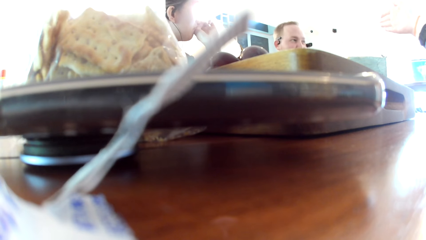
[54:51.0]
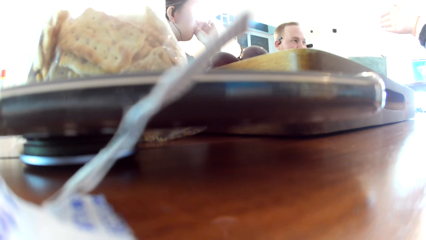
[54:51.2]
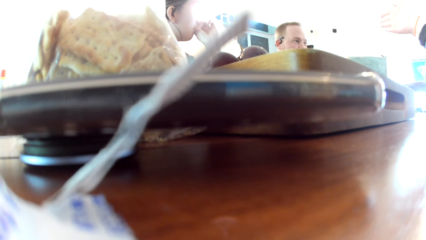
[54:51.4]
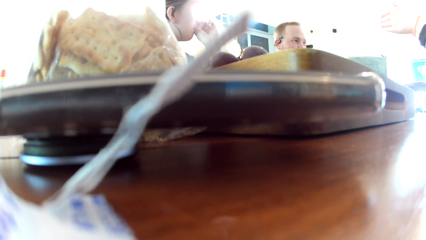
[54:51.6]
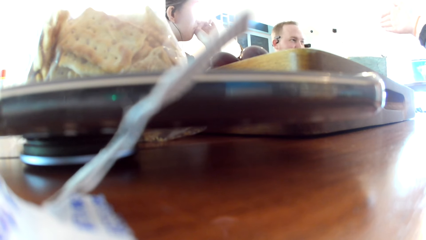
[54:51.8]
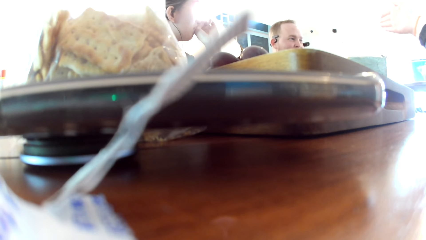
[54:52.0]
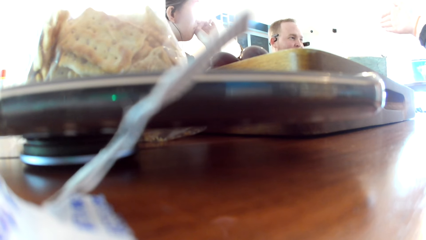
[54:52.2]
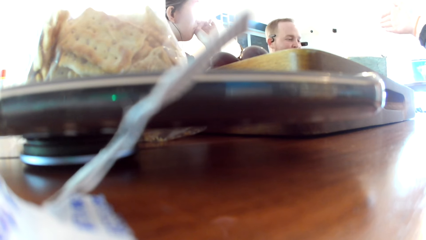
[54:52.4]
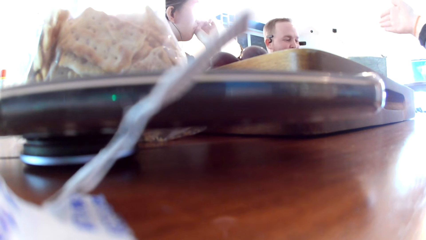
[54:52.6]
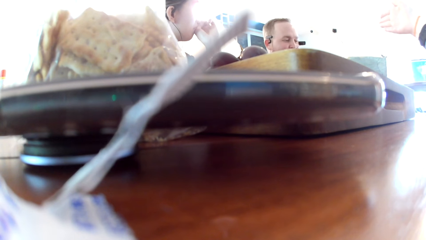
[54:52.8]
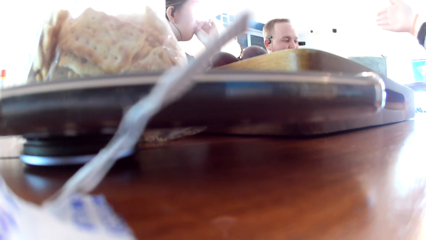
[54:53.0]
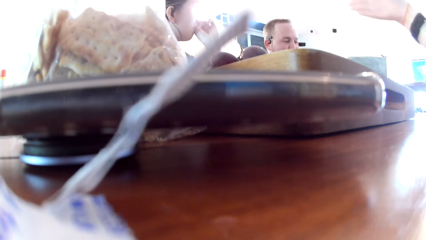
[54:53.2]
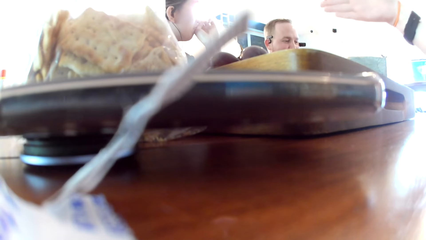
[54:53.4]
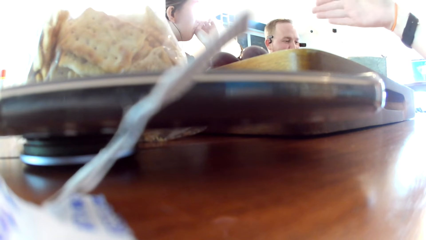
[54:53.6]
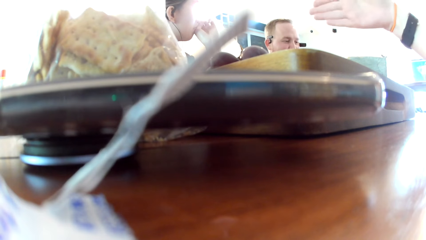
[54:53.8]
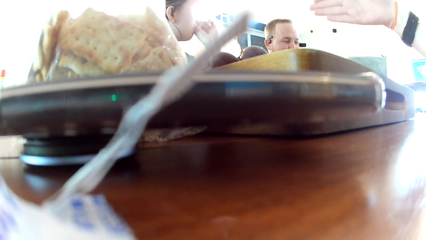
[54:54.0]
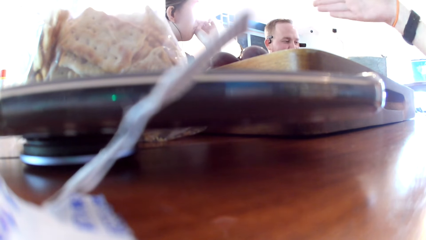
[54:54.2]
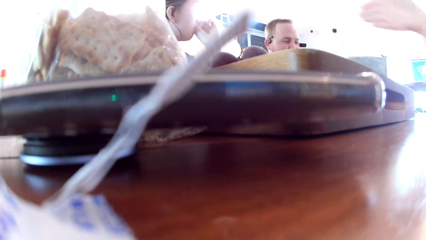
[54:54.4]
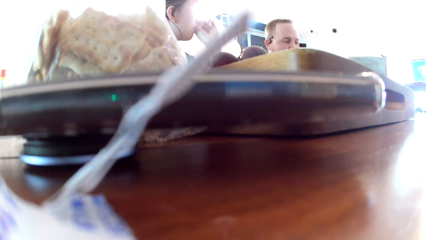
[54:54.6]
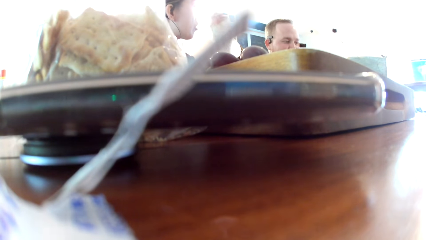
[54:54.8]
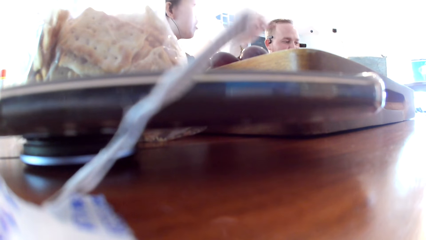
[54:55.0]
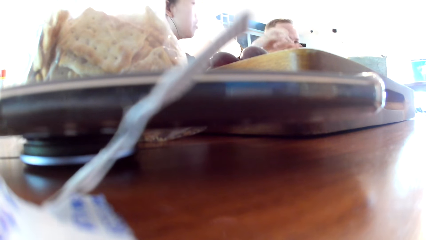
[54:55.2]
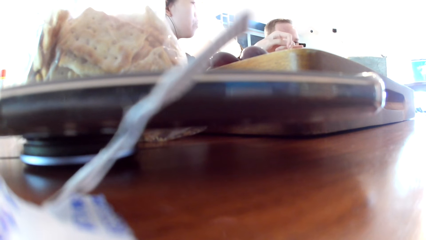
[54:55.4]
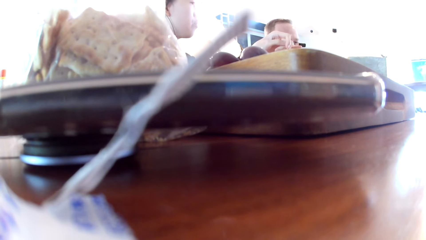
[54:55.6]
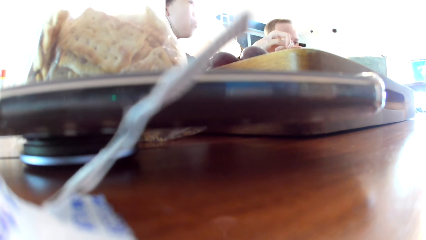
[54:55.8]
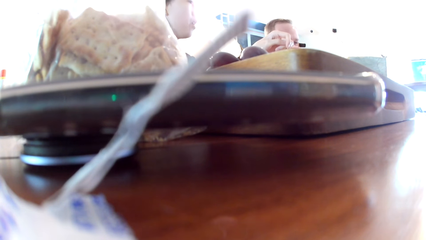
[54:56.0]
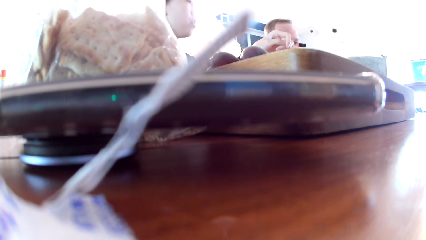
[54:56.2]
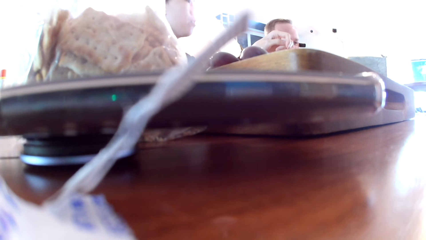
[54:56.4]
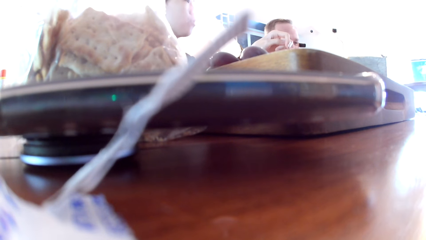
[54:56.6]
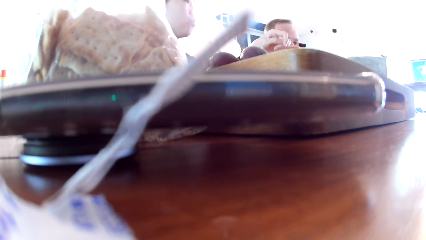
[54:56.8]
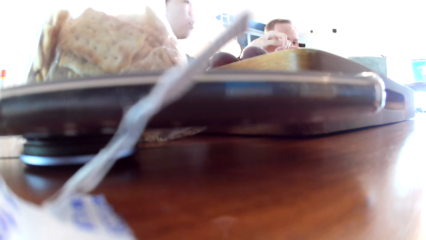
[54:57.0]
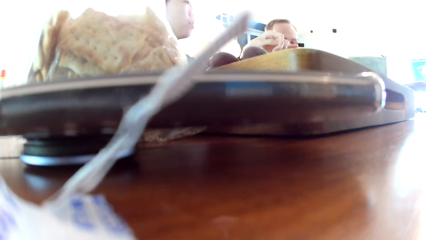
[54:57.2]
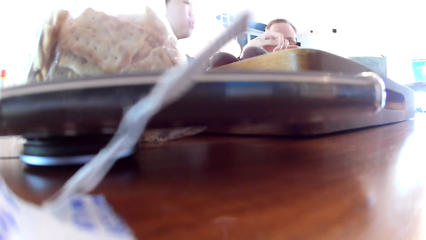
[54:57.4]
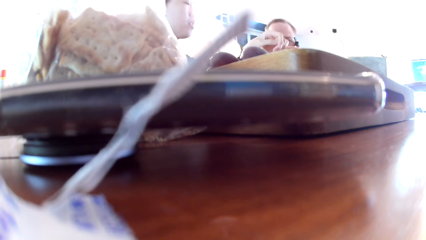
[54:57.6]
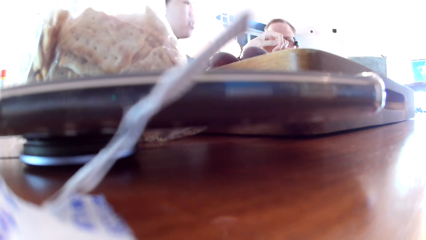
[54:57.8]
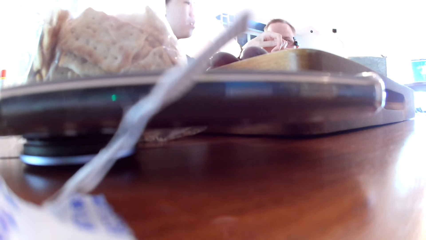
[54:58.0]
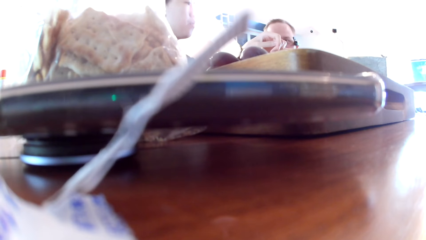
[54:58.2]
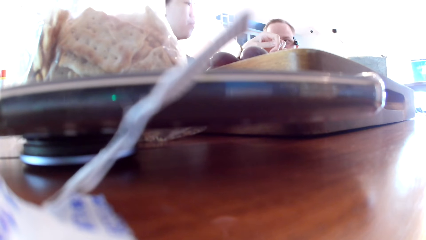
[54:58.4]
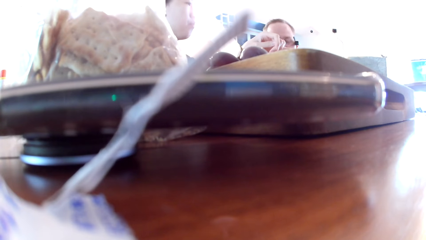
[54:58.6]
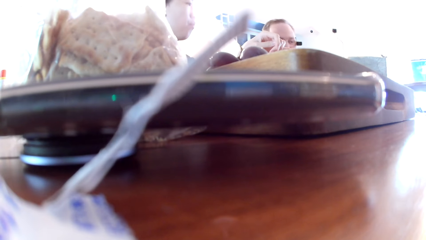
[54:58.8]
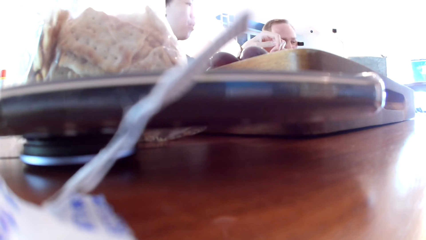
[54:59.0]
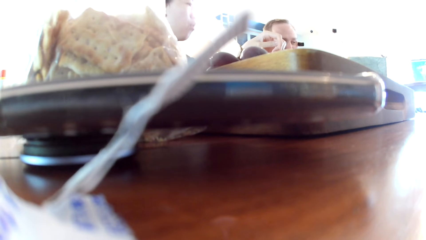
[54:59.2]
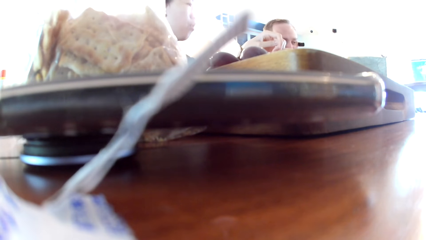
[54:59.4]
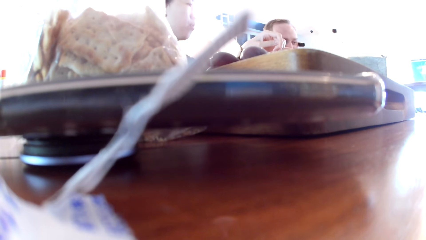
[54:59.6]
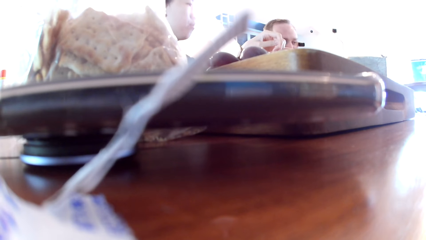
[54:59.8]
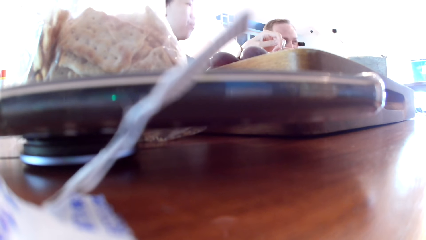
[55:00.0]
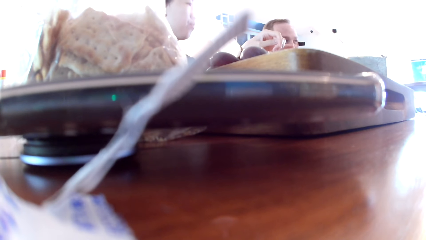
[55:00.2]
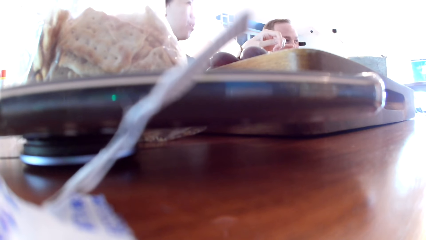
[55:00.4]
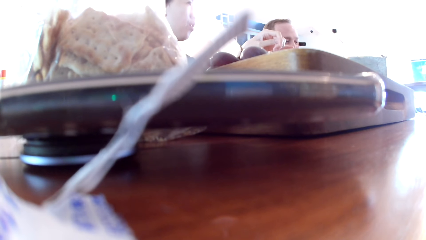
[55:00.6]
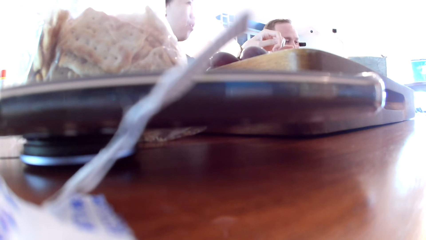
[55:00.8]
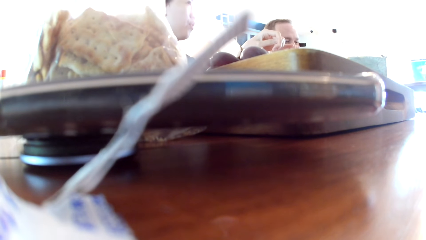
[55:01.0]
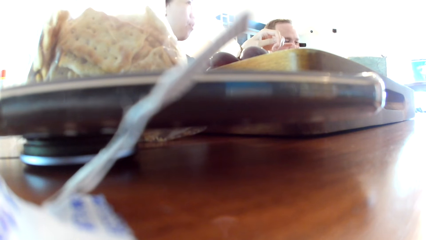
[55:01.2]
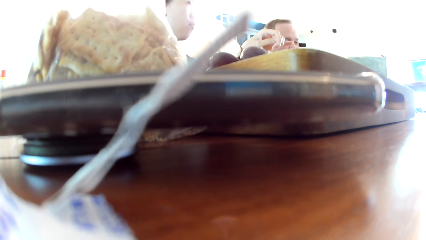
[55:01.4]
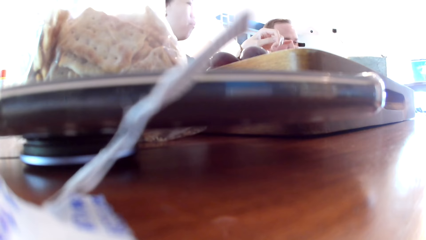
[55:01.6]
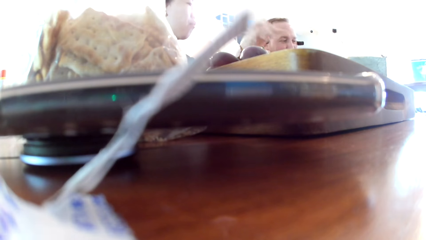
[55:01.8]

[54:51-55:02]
A man converses. A woman converses.

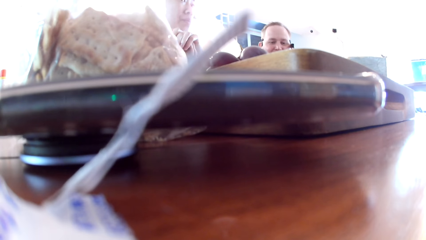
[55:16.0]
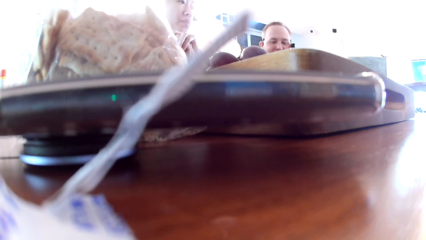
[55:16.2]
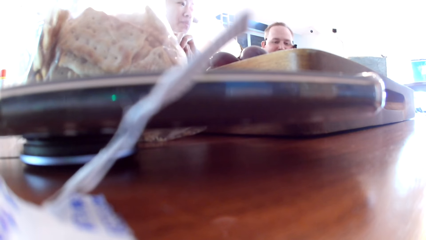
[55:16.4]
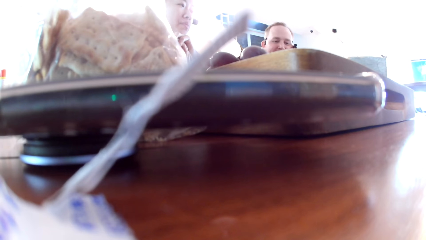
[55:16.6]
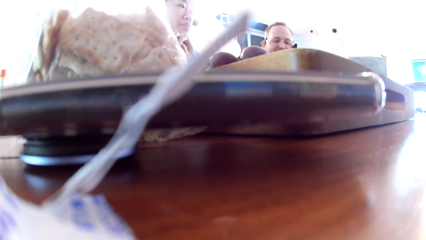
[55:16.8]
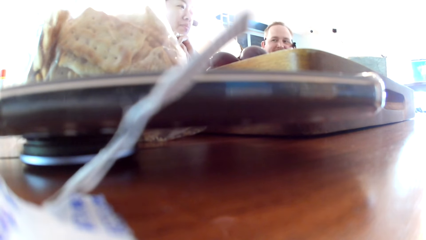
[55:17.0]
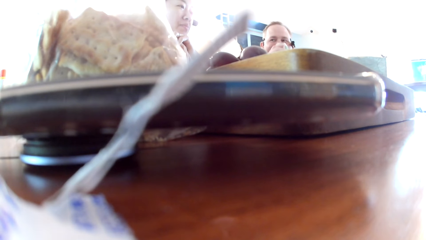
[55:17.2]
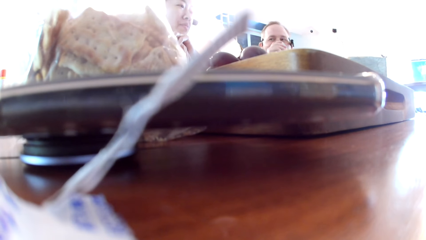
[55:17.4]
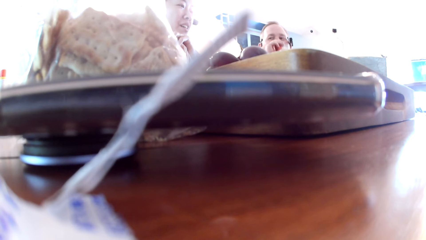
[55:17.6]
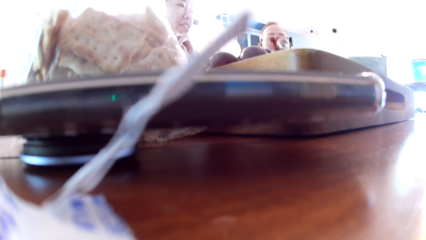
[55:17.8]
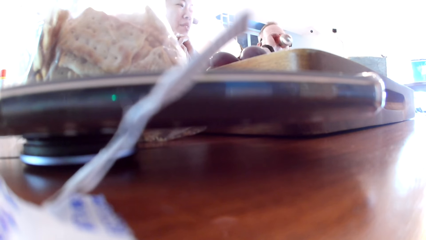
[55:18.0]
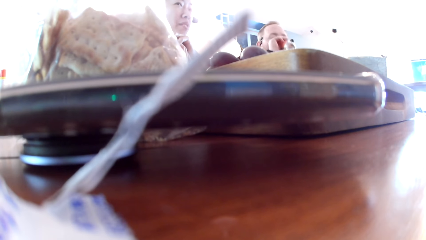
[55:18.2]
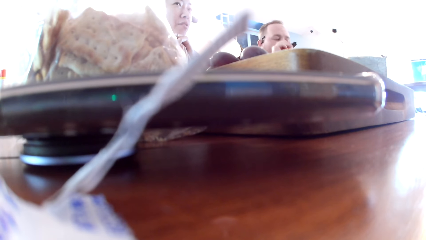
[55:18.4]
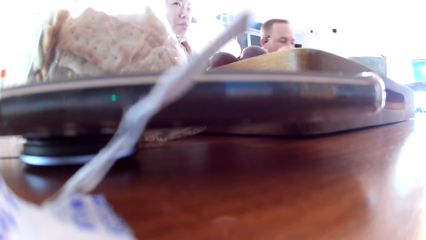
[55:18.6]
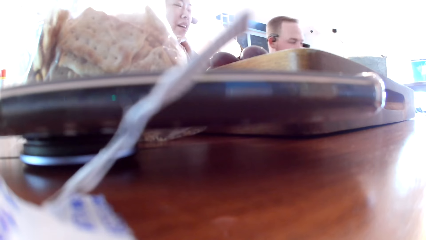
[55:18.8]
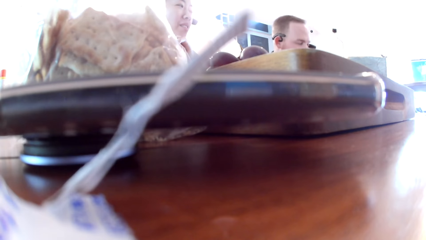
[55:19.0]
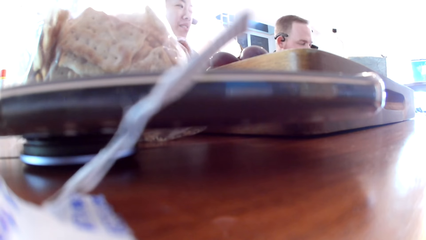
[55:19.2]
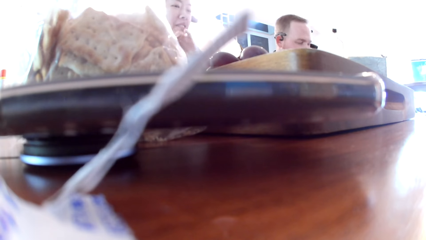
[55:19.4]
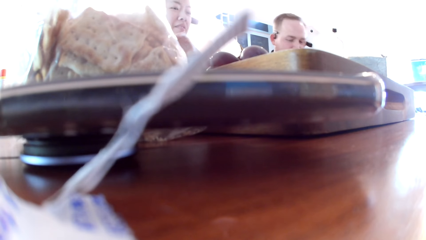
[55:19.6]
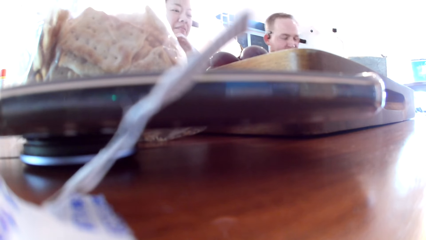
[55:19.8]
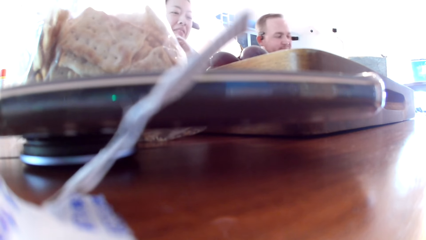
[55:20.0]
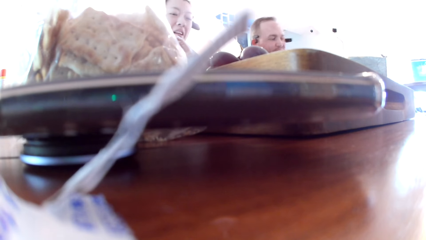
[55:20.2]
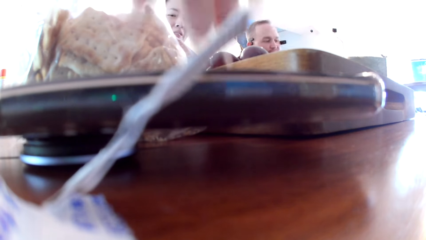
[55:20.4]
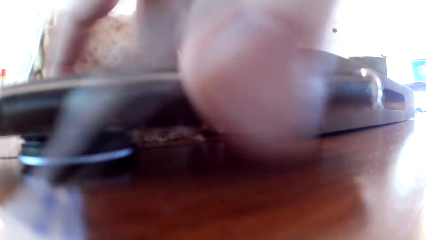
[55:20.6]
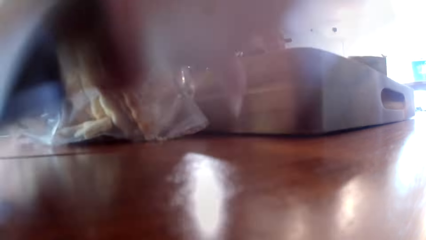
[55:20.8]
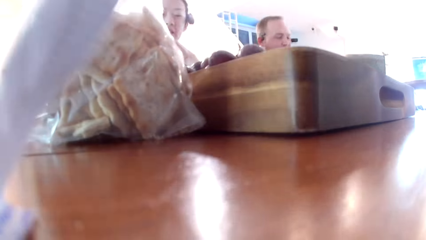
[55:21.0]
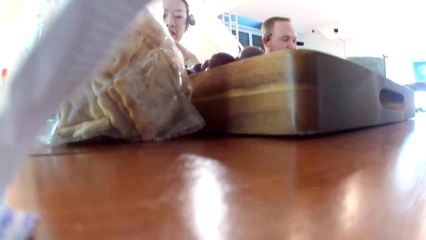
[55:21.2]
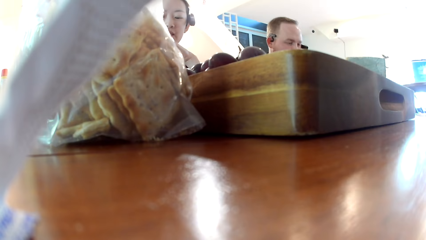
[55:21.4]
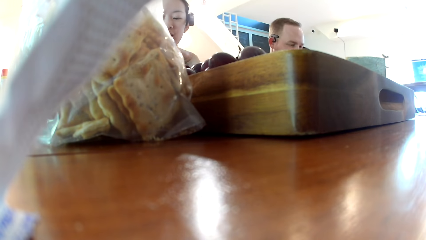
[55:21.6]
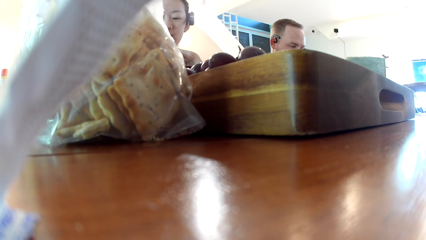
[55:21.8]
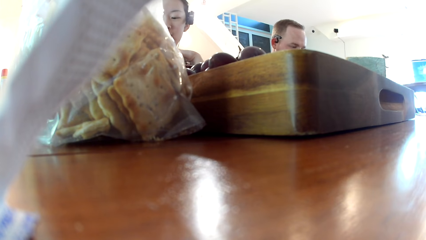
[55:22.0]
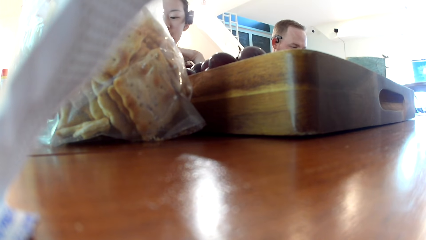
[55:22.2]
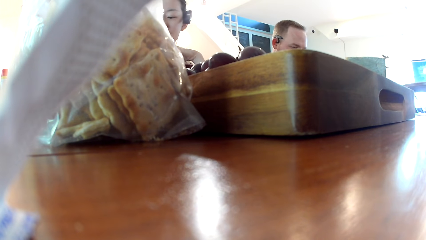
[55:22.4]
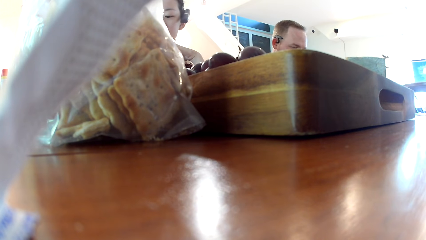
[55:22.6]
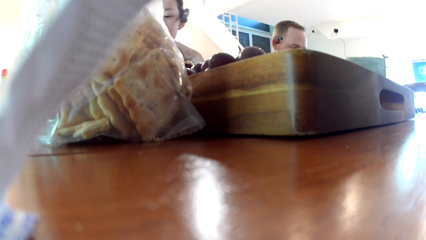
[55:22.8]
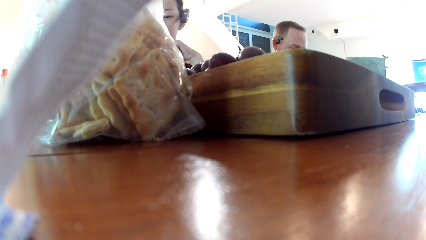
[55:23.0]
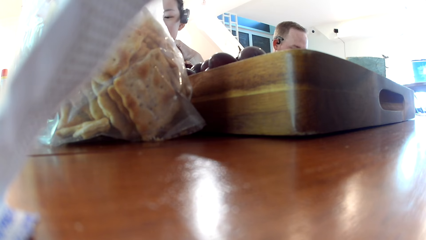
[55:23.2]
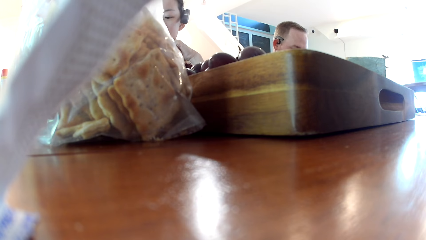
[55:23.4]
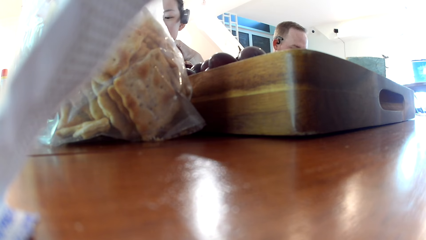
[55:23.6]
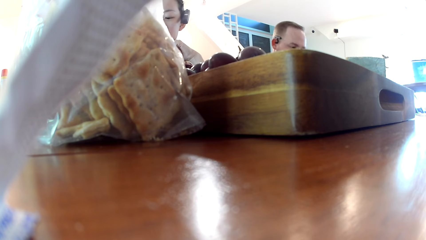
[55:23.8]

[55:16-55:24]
The man drinks the canned drink in his right hand. The camera wearer takes a phone on the table with her right hand.
